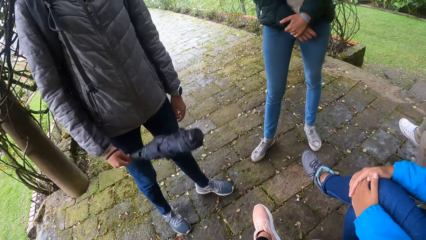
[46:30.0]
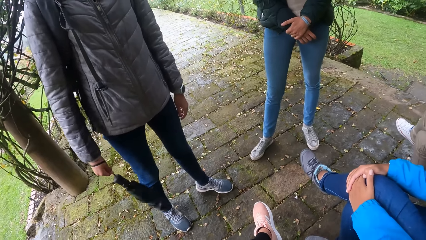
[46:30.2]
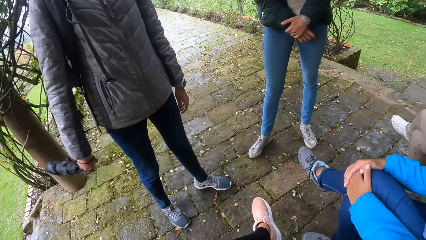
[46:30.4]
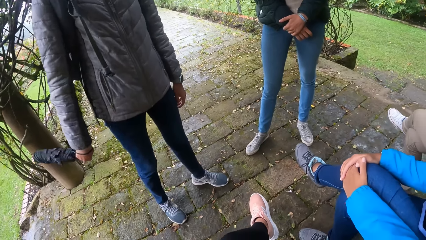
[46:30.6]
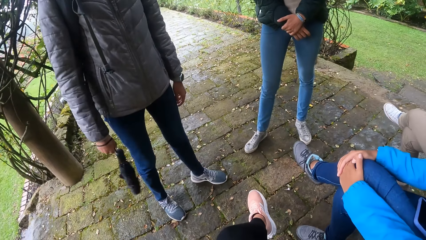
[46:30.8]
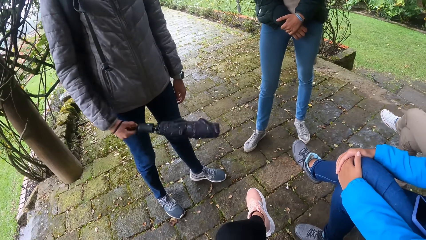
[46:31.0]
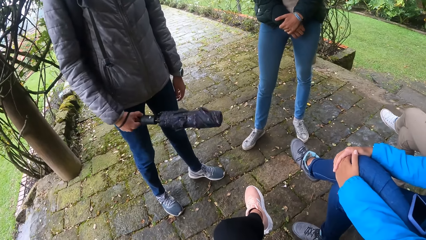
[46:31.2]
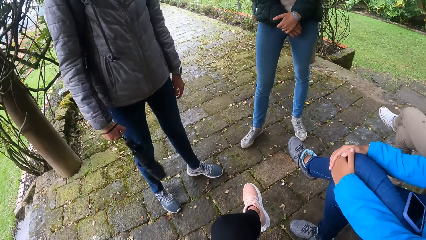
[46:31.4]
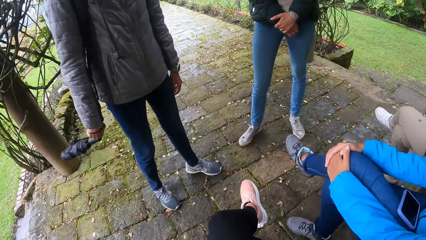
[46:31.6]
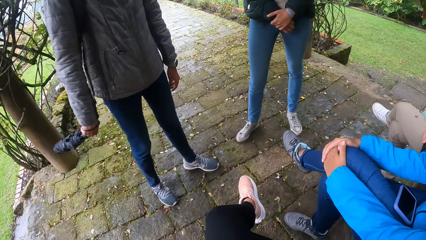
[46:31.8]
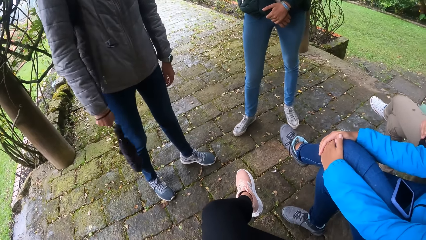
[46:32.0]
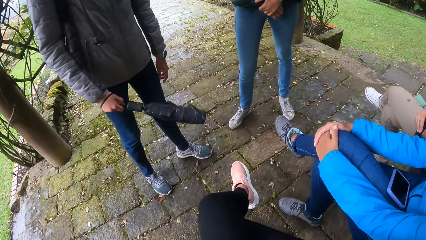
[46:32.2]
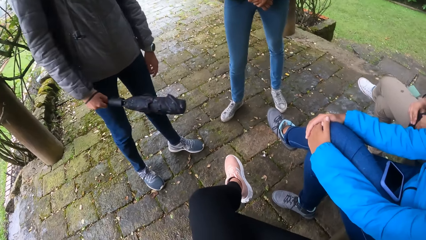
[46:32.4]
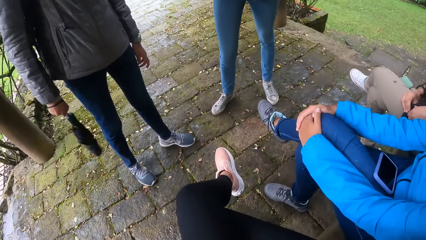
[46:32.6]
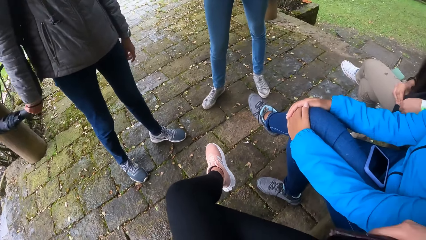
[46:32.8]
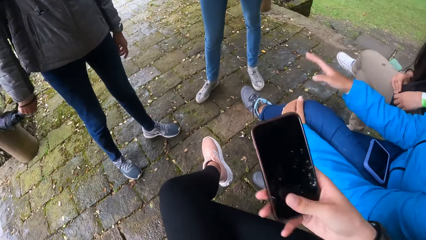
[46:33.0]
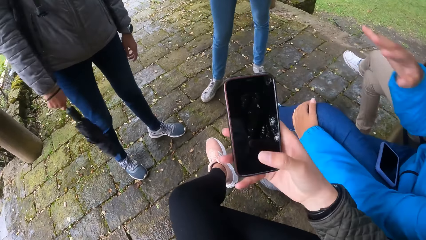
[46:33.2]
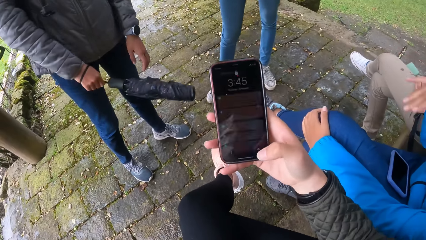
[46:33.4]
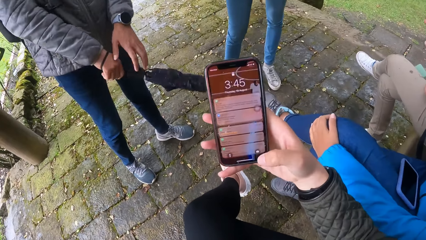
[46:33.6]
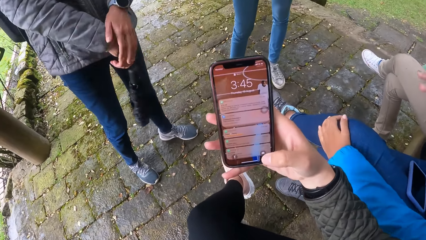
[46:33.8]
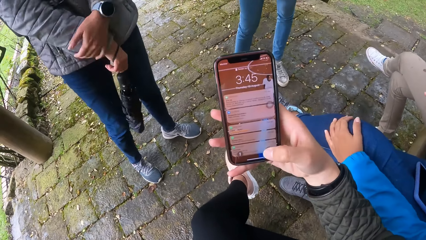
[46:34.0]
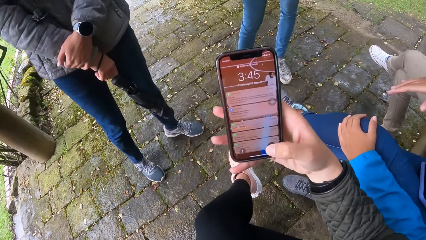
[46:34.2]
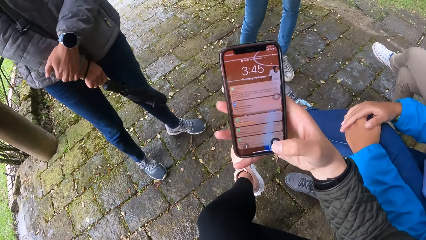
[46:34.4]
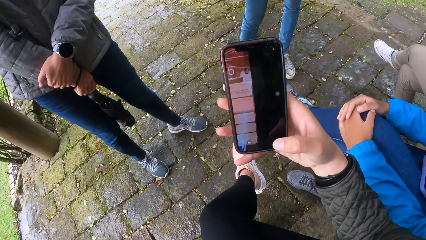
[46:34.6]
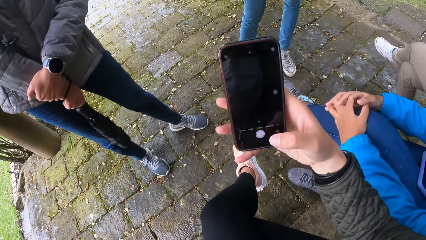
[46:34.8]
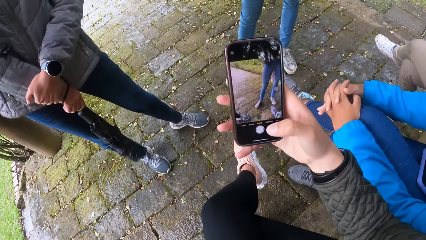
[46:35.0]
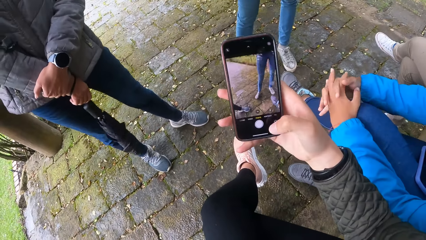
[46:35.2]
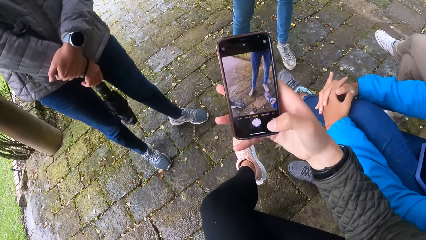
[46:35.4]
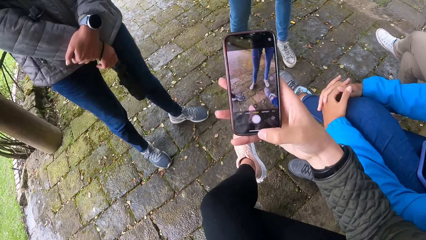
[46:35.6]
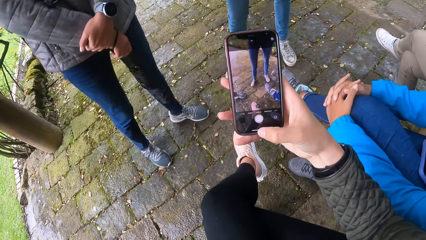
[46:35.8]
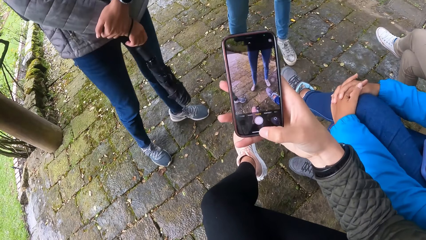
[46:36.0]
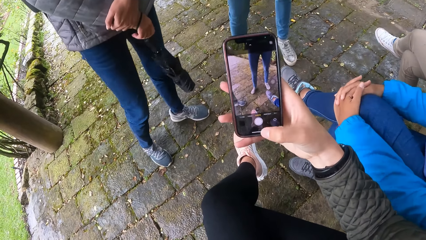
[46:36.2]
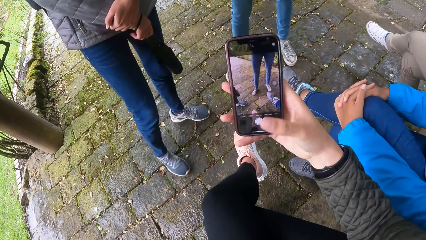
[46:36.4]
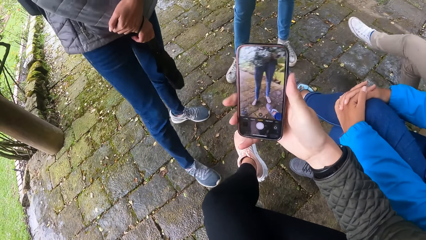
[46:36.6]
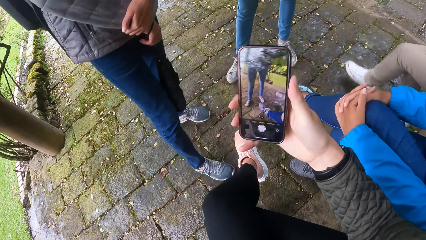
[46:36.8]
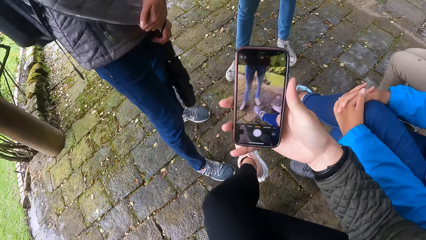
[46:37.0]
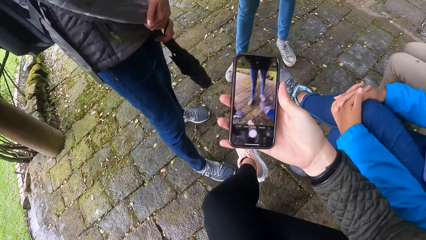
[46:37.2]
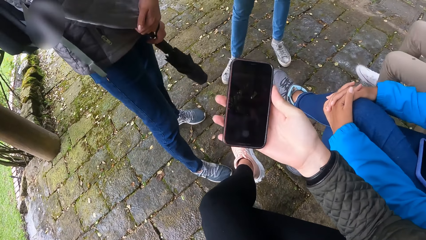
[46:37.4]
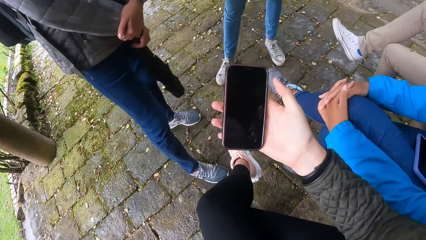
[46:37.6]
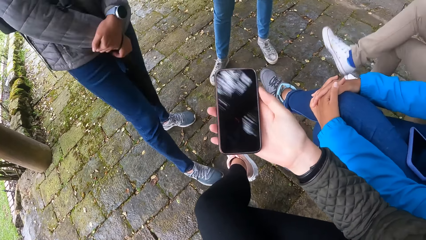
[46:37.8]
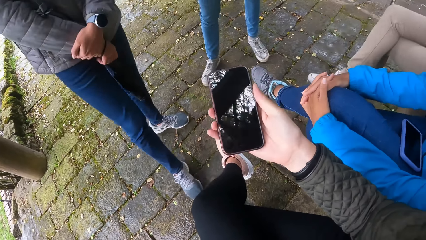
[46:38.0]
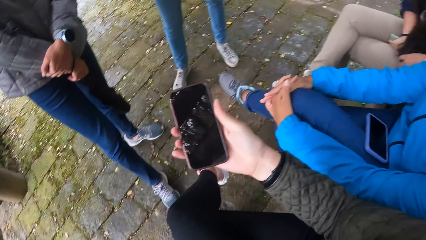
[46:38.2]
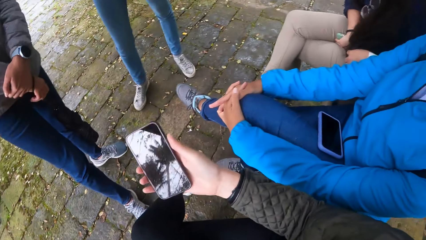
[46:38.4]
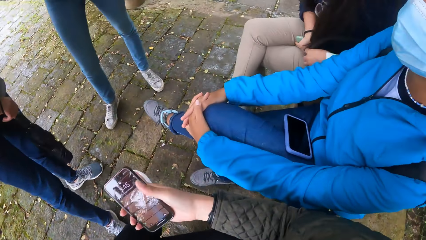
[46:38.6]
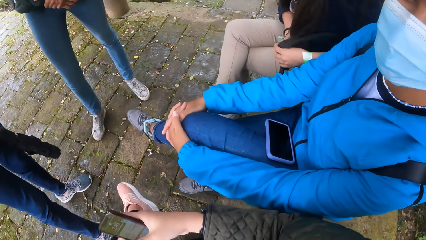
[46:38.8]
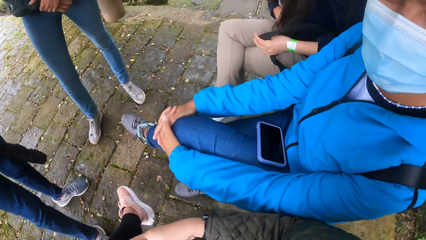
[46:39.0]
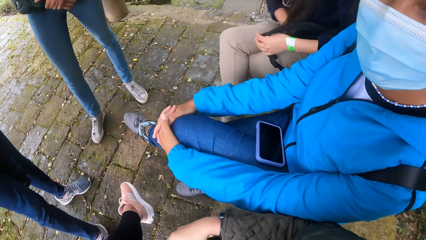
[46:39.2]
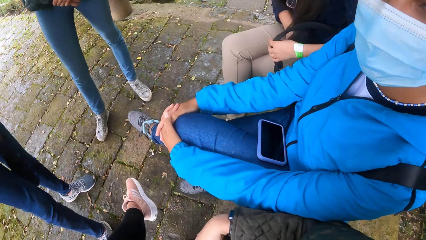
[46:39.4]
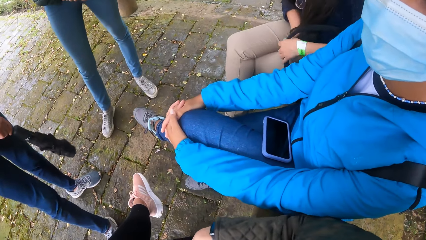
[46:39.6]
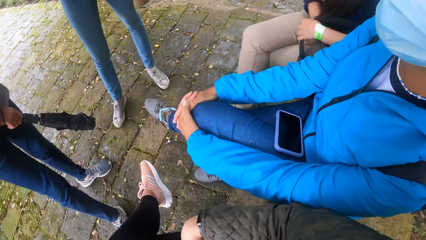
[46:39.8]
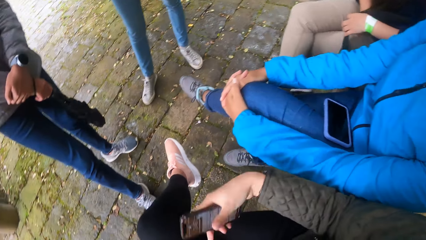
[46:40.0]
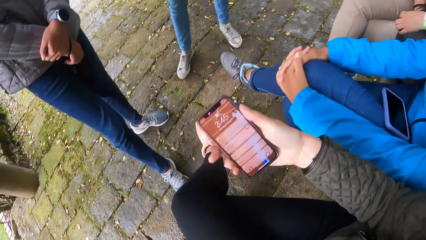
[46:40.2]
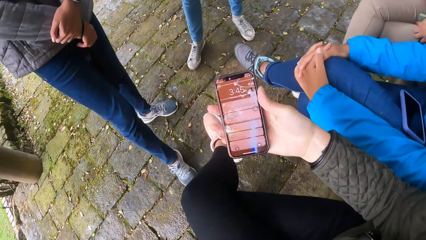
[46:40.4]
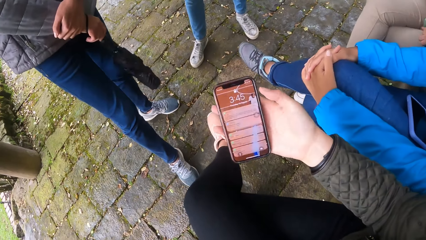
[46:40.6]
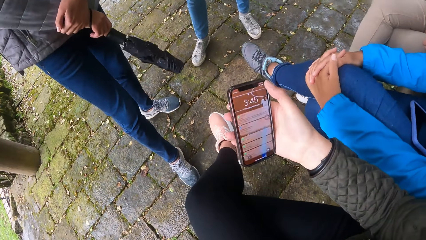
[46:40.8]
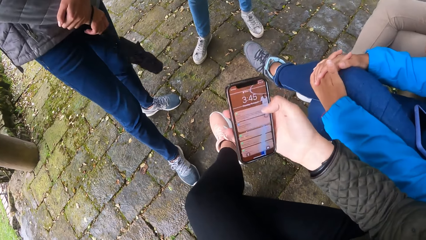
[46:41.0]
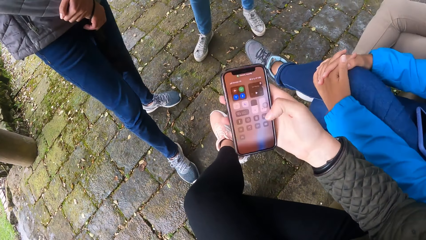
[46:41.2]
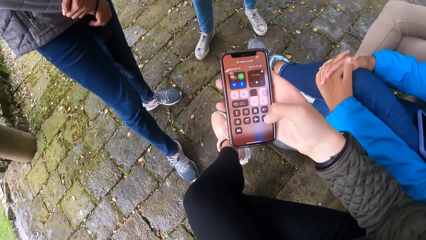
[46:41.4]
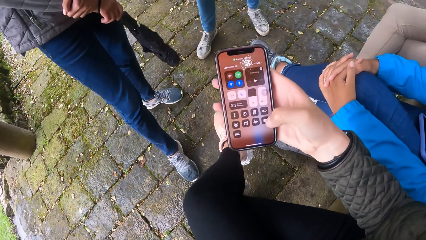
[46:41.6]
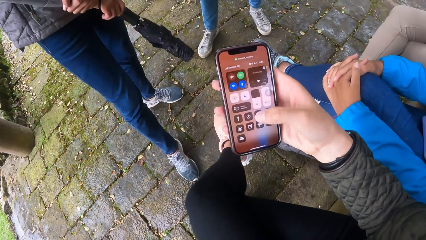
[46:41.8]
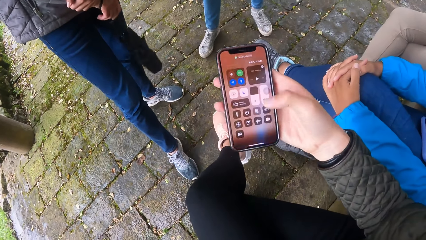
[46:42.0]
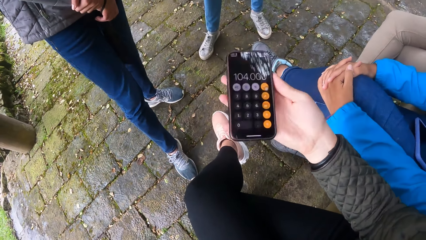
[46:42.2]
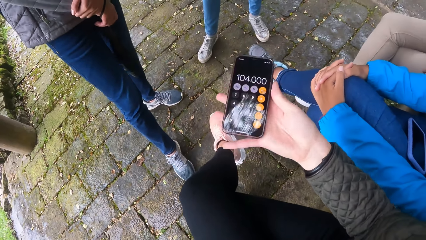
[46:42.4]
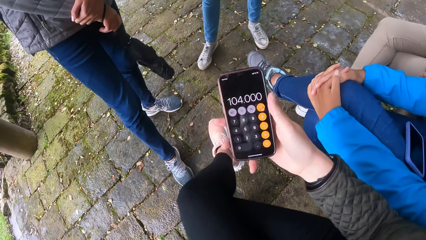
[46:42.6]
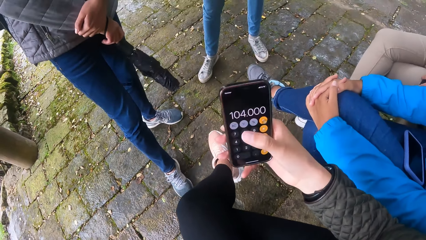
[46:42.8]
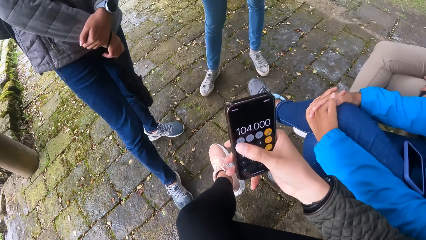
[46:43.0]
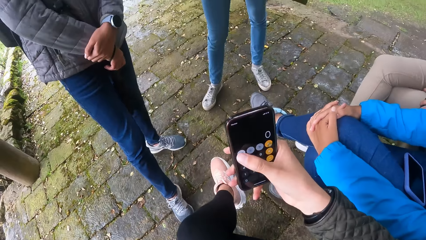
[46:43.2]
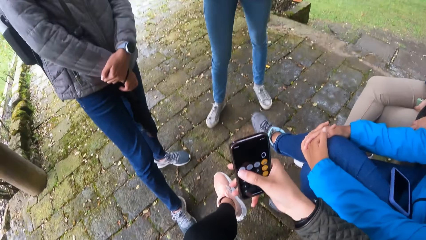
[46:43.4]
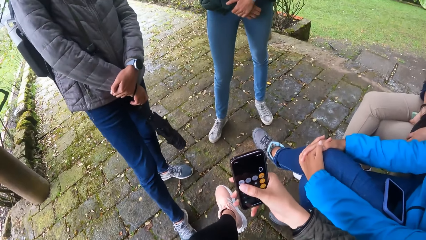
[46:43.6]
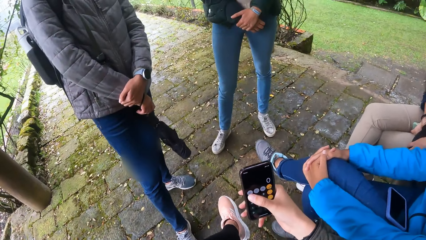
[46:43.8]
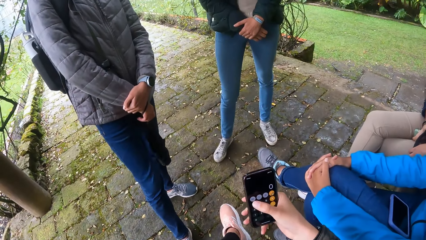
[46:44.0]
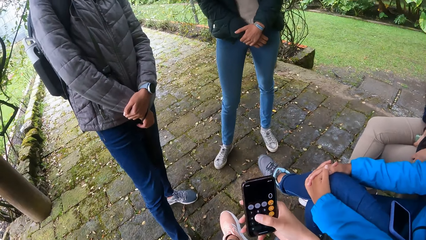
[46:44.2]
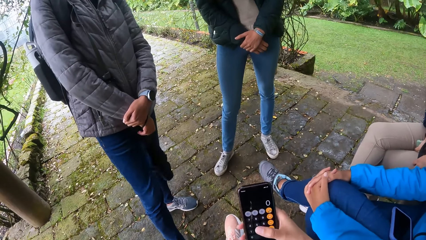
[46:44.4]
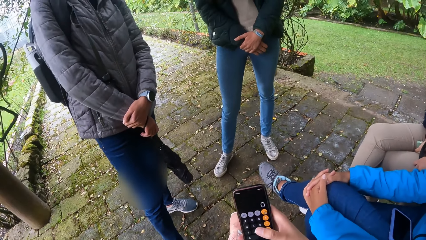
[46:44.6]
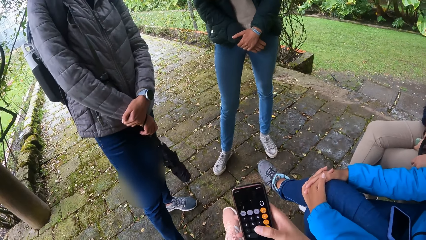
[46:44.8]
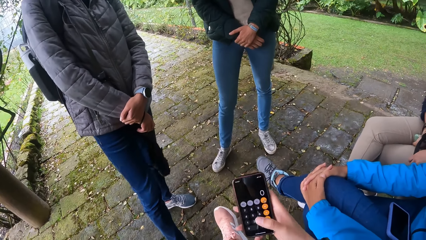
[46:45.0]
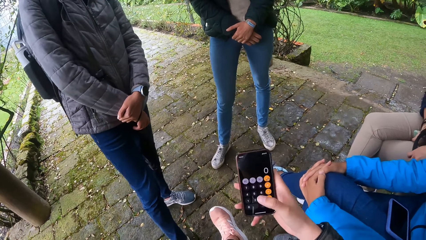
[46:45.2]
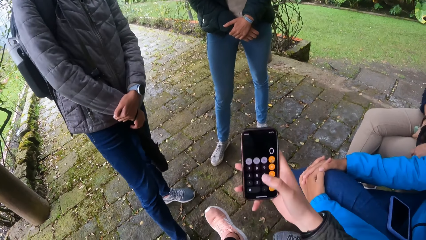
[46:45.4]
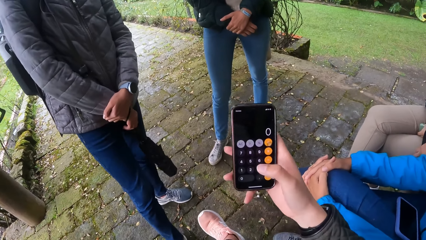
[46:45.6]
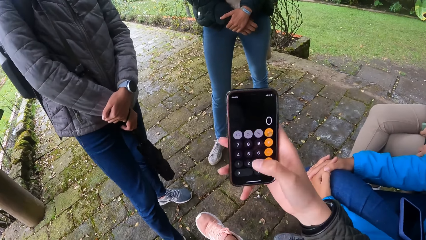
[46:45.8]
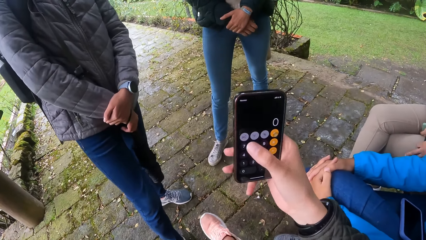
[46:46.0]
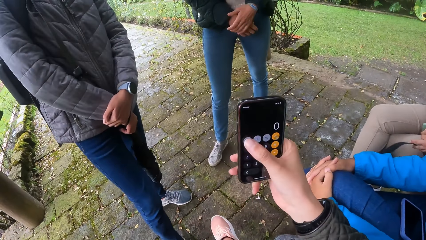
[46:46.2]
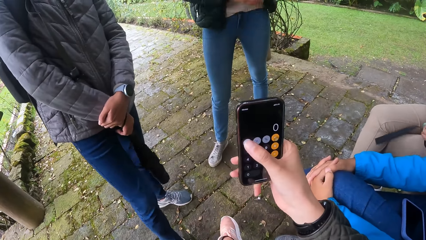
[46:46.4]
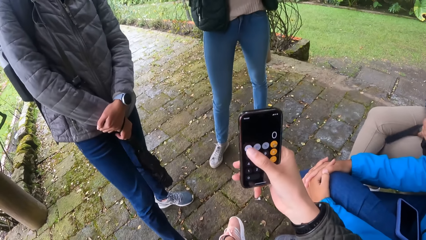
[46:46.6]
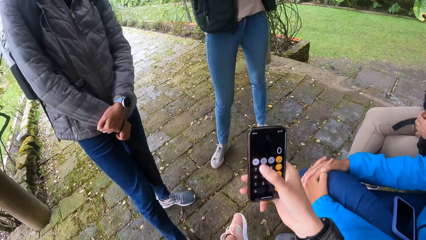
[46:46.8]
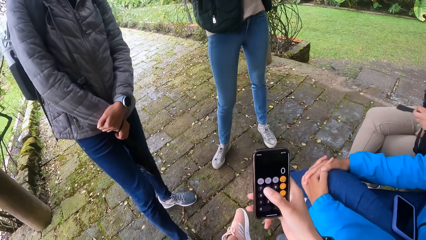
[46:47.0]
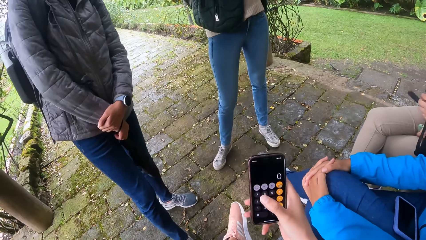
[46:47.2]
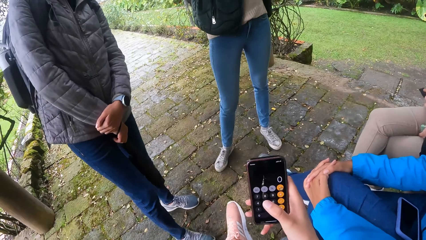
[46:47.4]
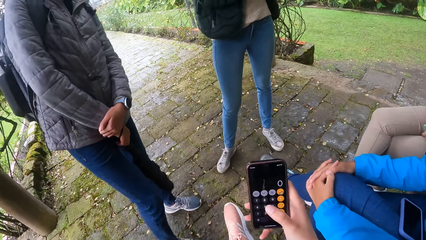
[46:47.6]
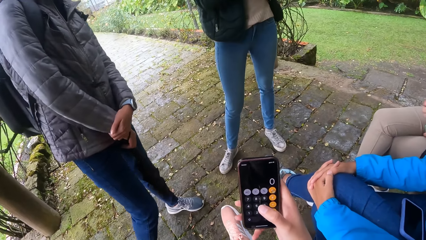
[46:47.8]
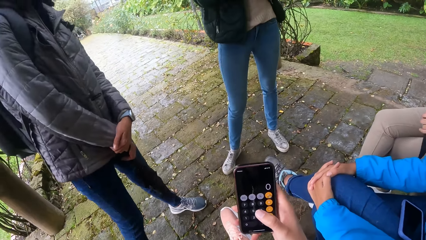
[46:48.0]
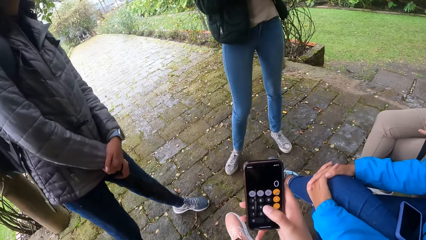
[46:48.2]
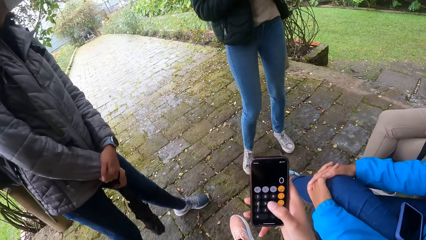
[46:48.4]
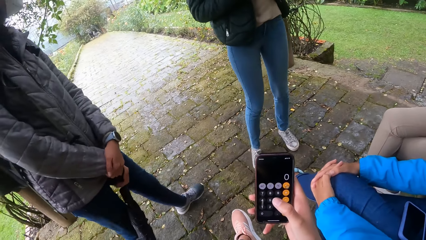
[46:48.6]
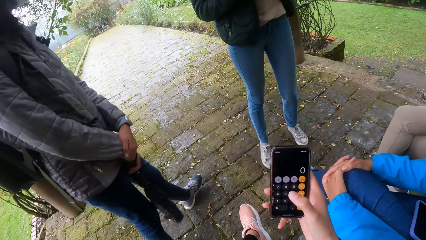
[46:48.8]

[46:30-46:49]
The camera wearer holds a phone with her right hand. She operates the phone with her right hand. She looks at the phone. She presses the phone. A woman holds a phone on her thigh with her right hand. The camera wearer operates the phone with her right hand. She scrolls the phone. She dials the phone. The woman holds a bag compression strap with her left hand.
